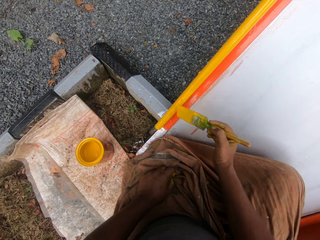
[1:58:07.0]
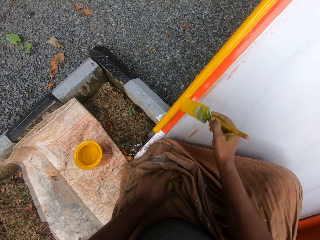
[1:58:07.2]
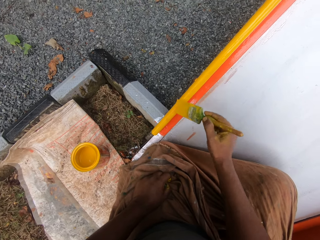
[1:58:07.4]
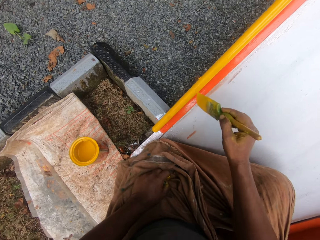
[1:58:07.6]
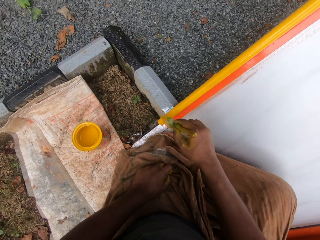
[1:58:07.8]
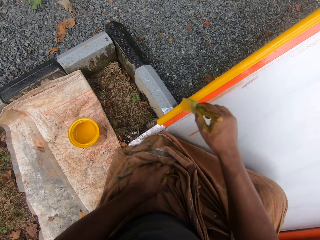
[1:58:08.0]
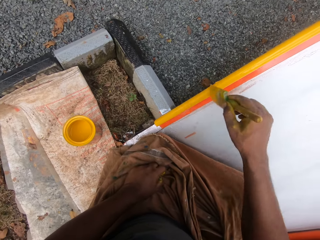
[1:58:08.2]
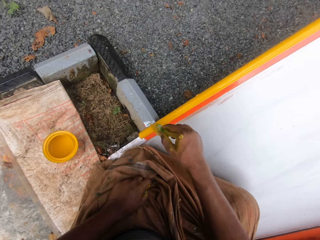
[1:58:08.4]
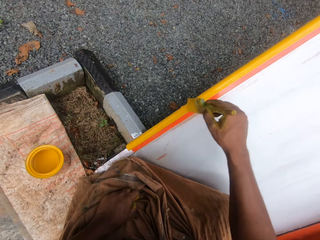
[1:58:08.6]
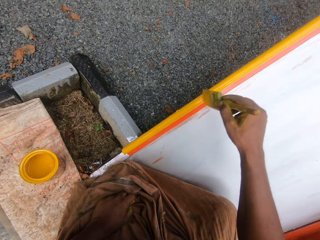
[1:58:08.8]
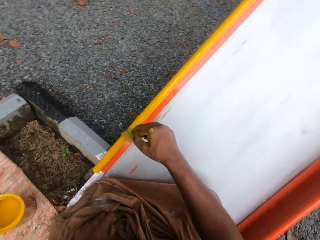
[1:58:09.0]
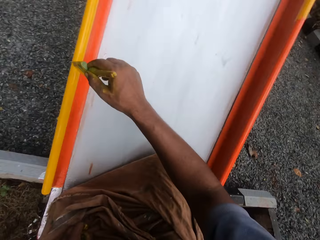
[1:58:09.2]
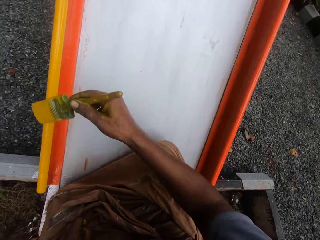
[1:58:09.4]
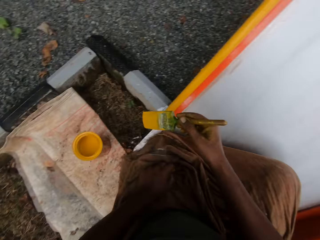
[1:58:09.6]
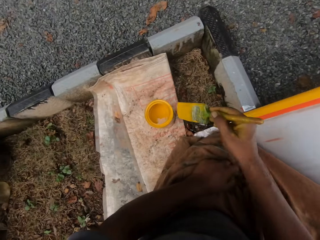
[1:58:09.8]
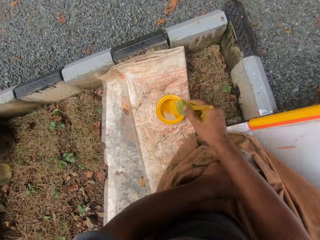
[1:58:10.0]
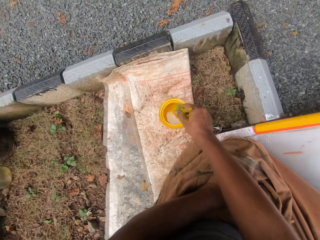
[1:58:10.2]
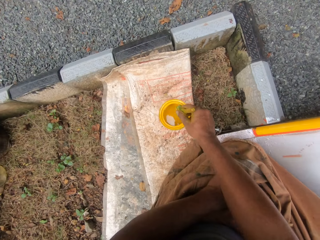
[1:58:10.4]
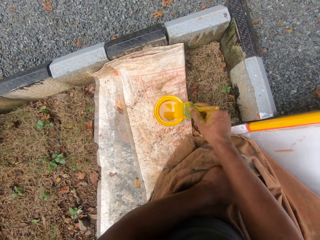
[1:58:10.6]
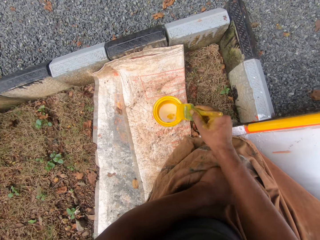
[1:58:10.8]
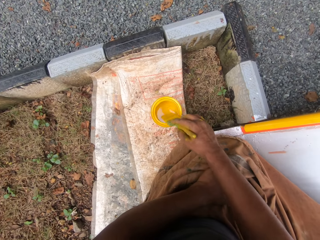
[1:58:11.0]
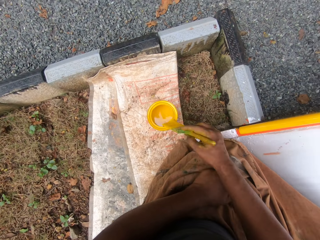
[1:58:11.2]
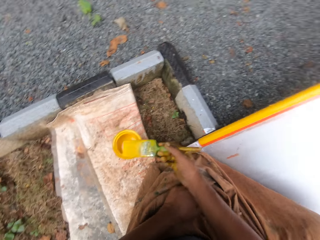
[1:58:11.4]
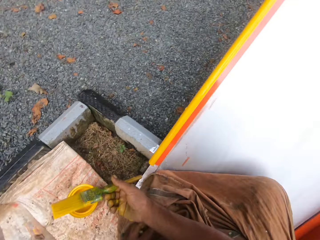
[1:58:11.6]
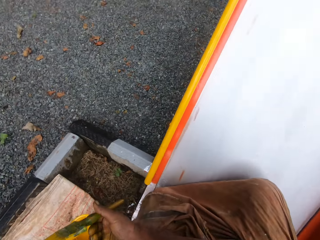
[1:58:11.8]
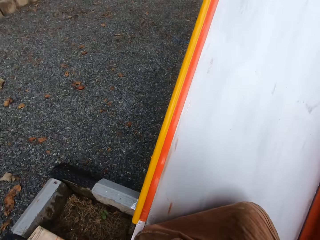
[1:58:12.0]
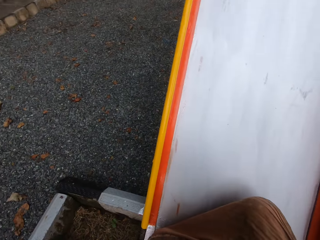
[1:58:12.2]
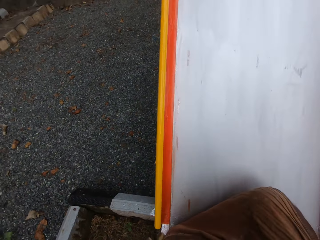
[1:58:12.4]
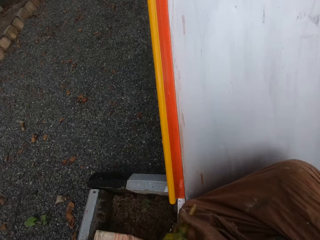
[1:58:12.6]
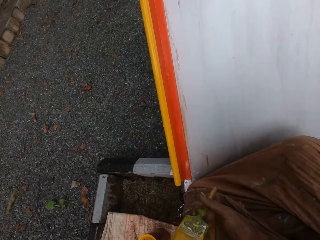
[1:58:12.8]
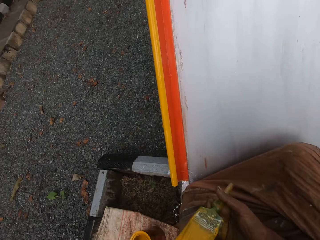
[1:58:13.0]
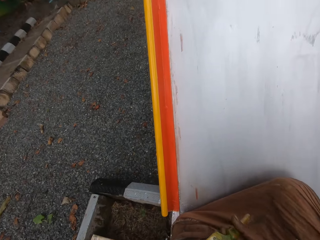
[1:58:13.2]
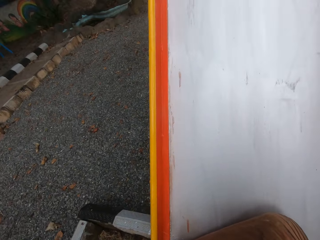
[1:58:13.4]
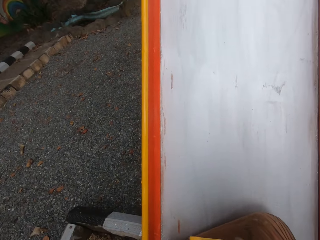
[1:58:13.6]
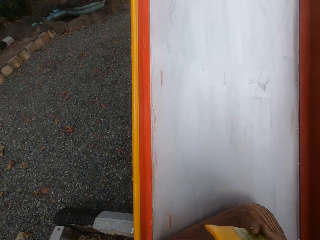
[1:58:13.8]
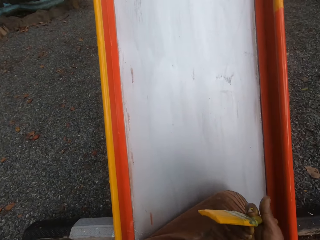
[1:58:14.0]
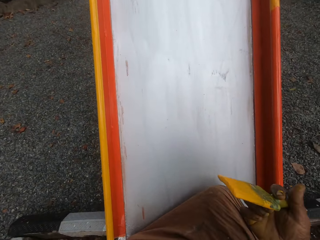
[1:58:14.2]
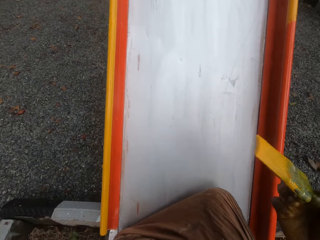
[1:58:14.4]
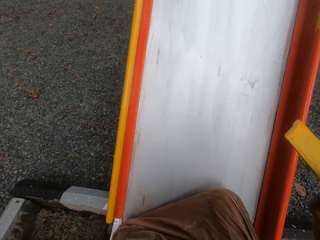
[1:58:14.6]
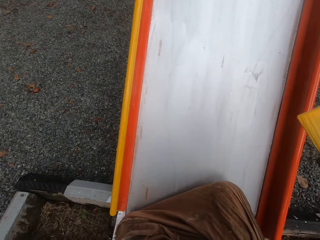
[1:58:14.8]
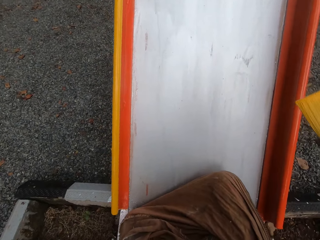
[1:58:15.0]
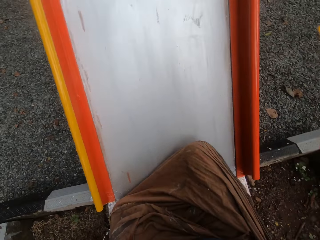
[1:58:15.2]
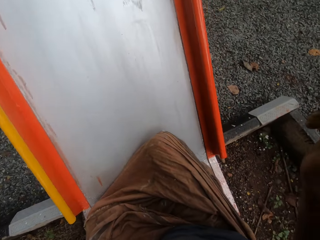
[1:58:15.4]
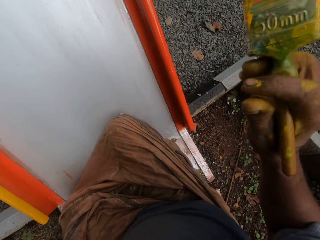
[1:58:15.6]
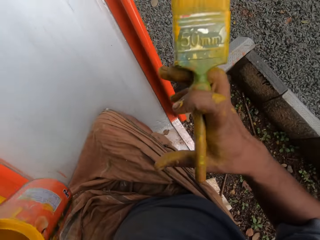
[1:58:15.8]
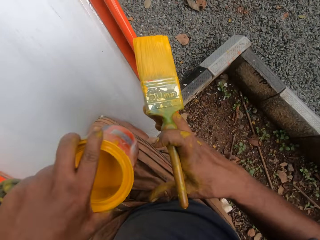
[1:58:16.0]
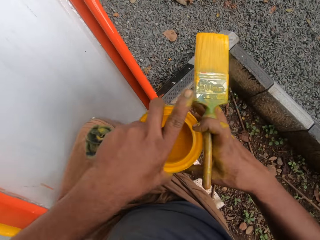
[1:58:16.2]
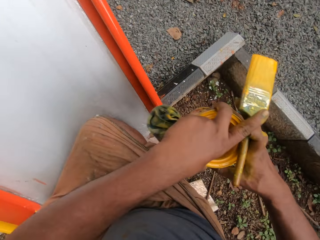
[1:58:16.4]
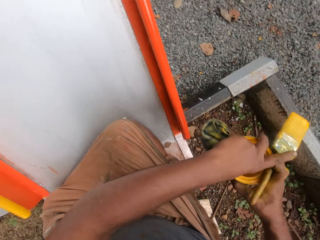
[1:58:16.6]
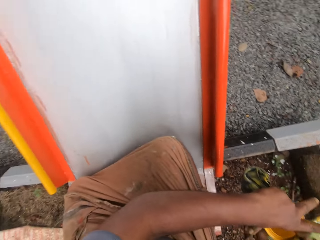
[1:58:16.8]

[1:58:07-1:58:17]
The camera wearer dips the brush in the paint container.

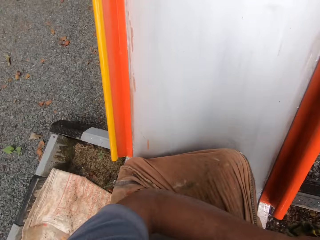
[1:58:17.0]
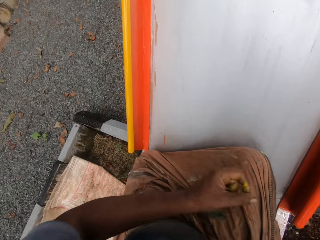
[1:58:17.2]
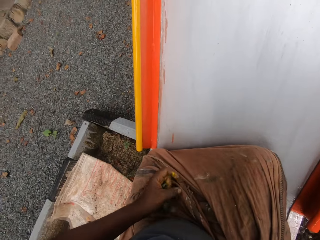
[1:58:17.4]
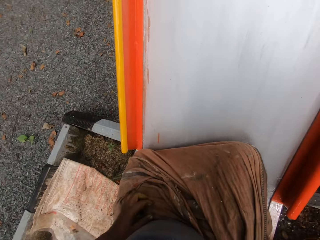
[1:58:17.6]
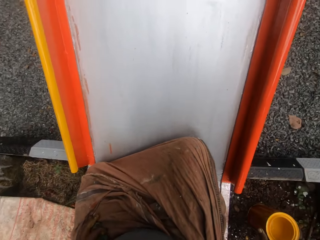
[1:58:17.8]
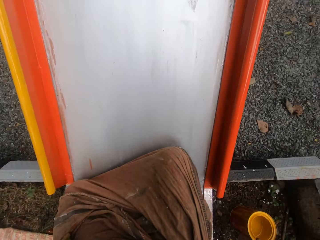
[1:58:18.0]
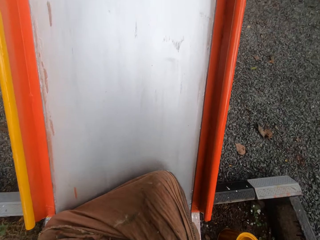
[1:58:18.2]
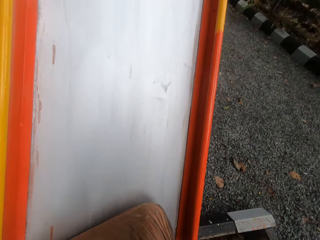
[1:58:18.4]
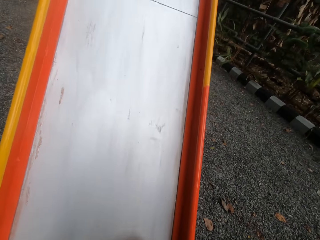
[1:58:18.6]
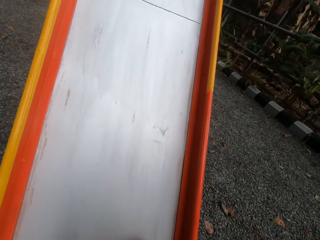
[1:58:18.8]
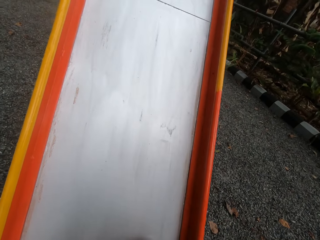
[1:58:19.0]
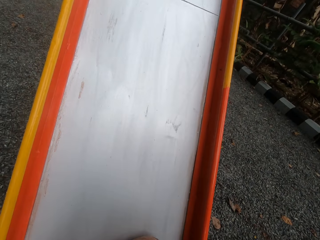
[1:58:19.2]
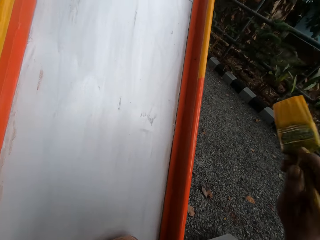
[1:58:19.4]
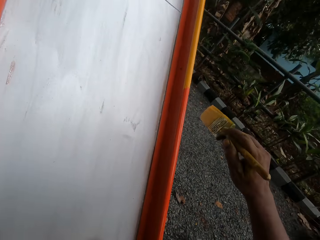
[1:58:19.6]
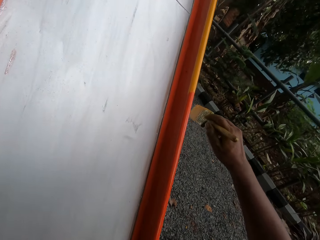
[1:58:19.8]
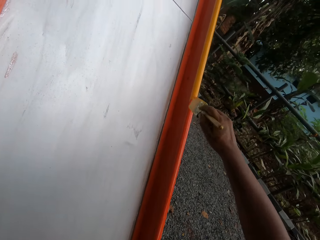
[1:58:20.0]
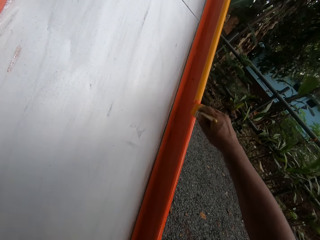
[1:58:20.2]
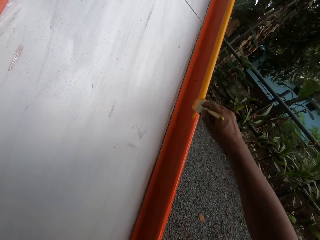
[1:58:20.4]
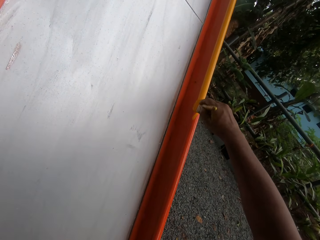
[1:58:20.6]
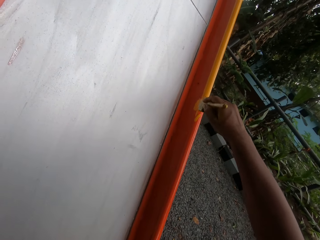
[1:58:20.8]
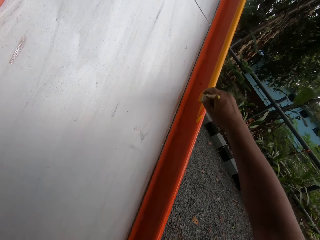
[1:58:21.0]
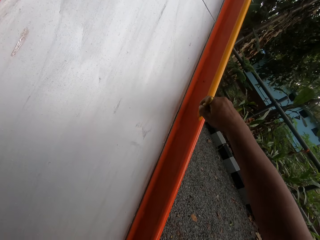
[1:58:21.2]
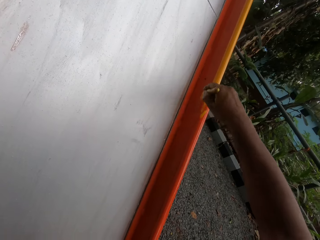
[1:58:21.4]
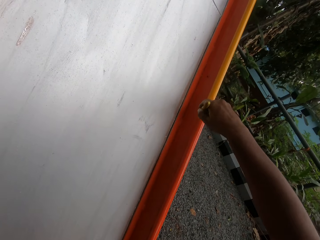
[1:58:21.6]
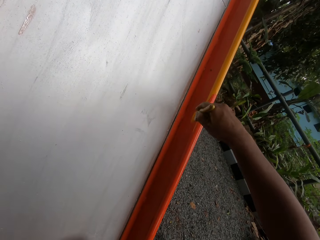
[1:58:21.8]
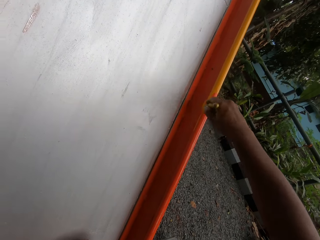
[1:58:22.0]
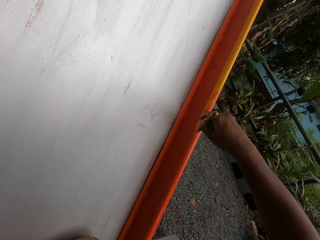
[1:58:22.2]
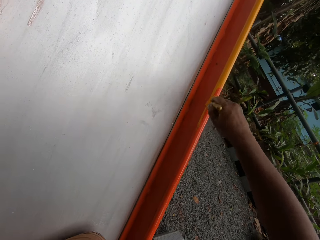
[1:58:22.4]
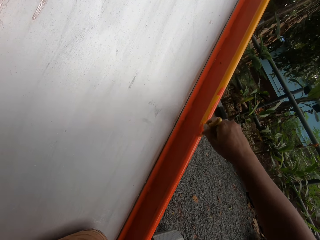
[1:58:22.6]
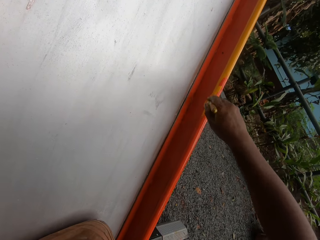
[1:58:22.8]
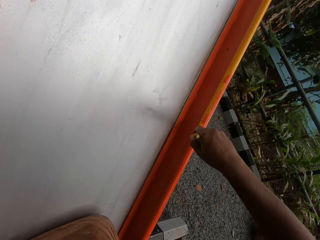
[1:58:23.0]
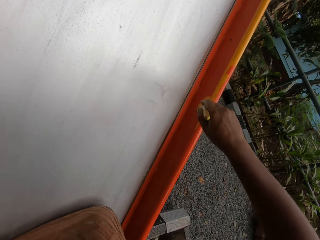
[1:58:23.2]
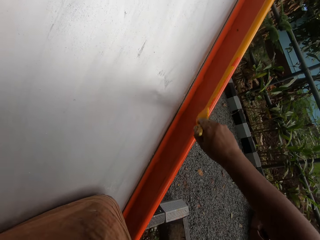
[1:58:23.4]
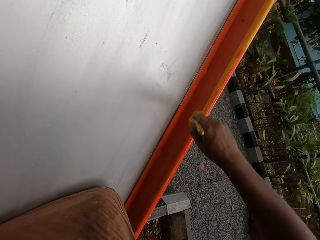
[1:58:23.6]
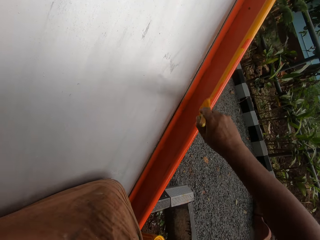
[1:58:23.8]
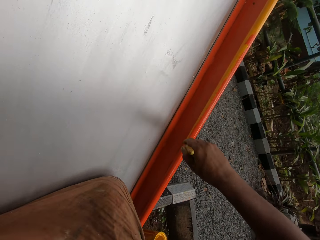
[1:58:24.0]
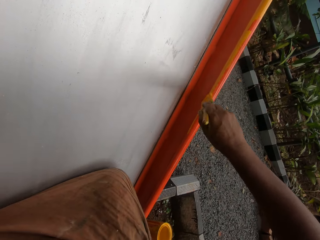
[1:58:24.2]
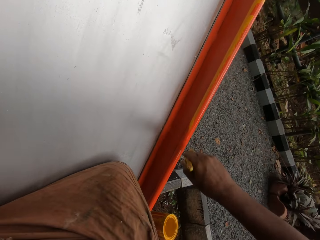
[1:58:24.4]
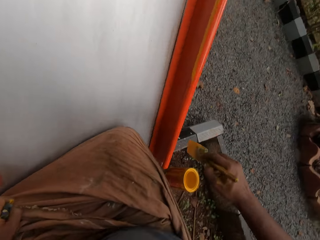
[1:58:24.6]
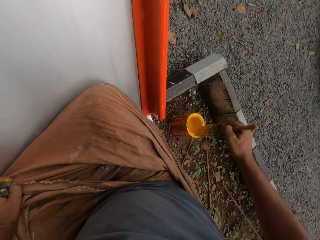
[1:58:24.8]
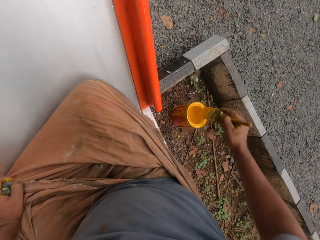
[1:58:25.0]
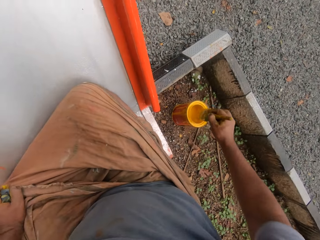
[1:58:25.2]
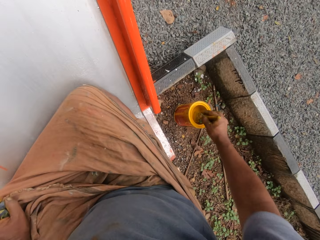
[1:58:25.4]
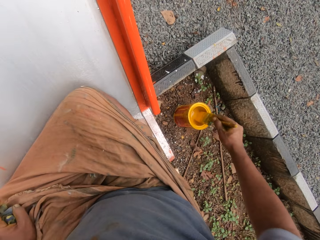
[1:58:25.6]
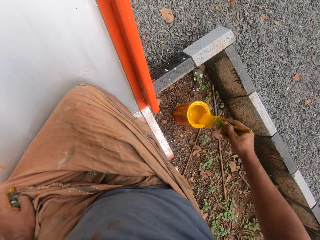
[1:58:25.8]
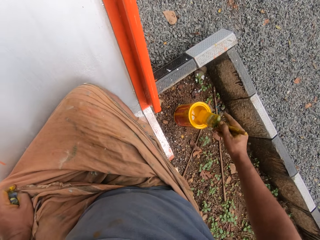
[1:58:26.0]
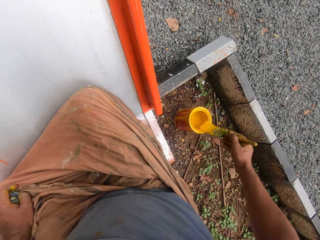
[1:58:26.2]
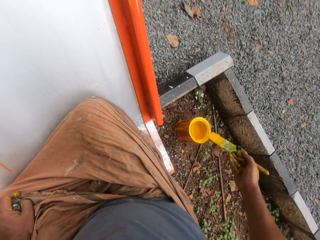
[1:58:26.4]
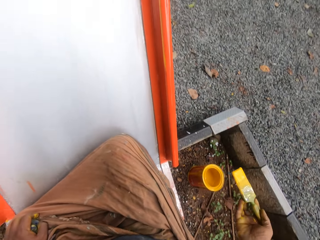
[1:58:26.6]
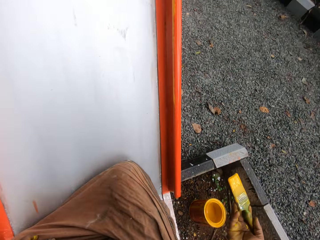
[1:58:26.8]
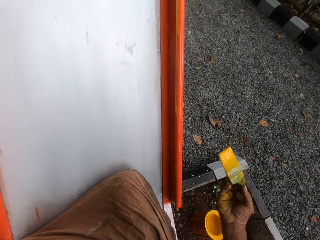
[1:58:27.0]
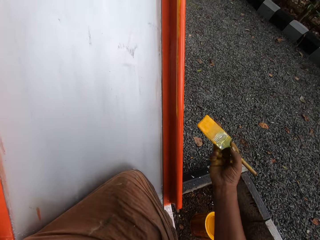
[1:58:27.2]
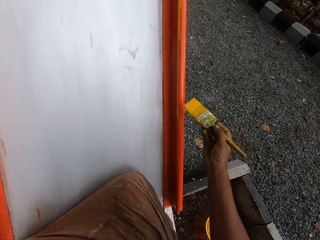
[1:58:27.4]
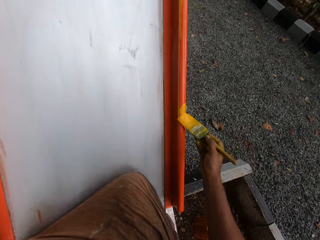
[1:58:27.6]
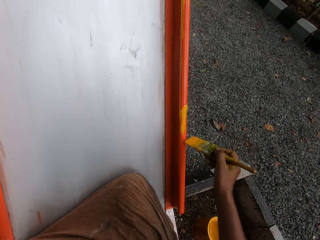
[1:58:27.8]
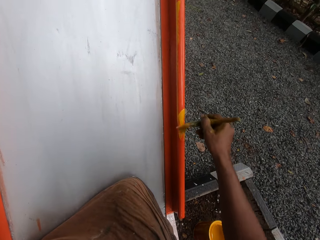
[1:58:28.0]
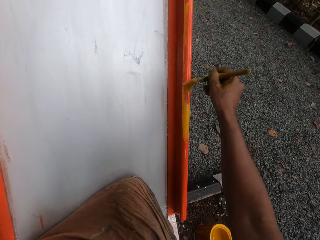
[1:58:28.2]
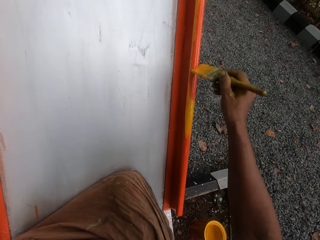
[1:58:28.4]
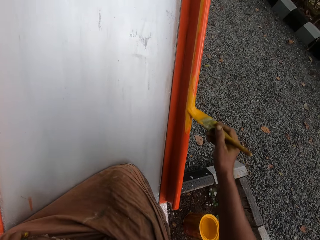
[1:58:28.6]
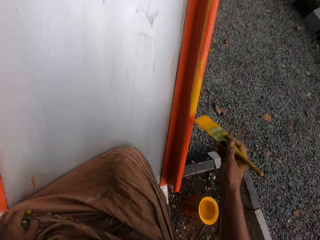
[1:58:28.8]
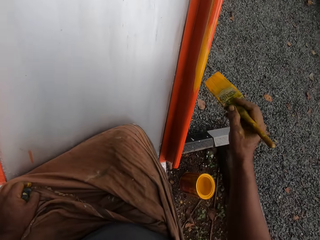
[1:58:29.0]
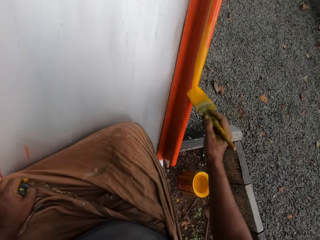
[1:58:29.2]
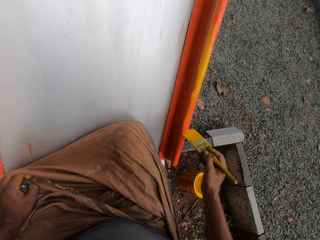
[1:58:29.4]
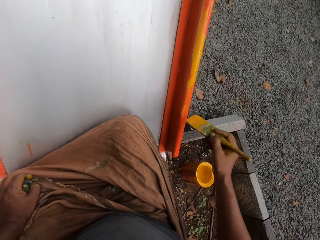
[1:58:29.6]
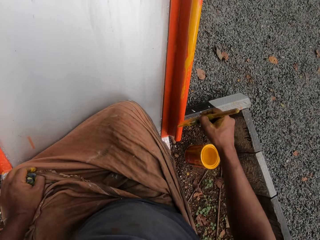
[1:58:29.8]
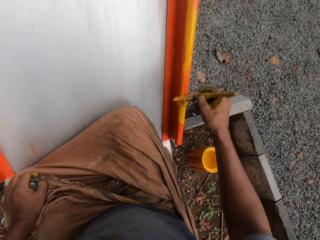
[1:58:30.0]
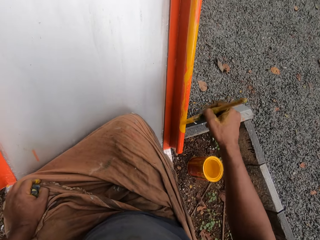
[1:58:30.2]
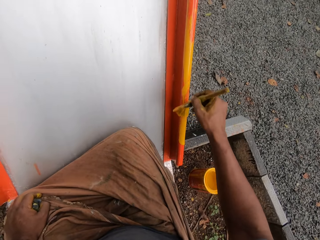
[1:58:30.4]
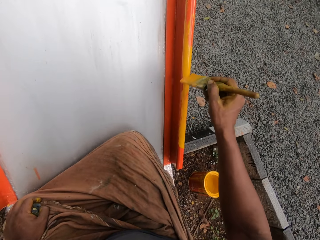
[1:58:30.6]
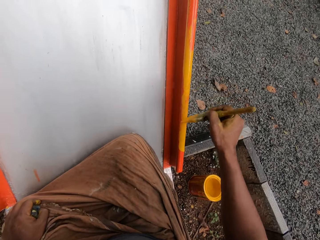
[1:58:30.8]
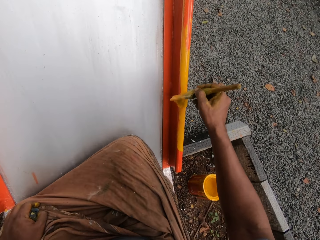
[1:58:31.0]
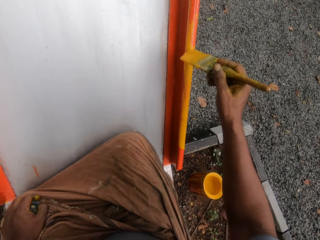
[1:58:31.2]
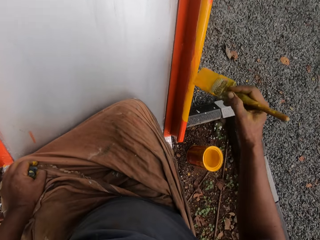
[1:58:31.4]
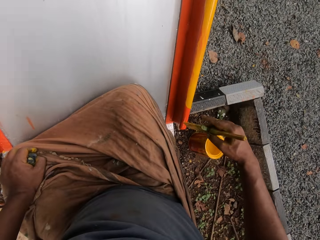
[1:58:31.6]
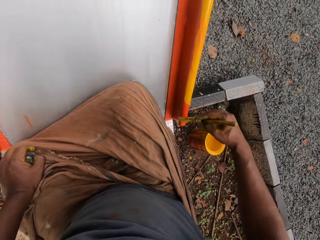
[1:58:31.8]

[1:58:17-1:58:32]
The camera wearer paints the playground slide or swing. They dip the brush in the paint container. They paint the playground slide.
